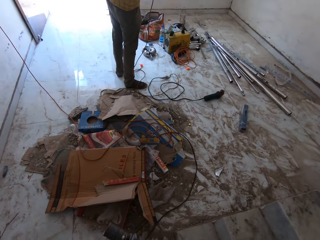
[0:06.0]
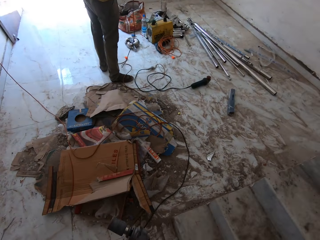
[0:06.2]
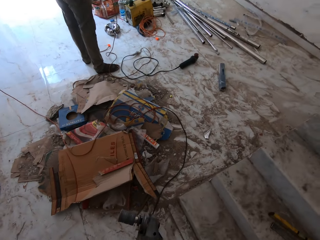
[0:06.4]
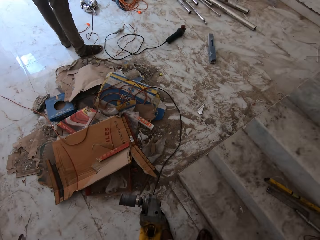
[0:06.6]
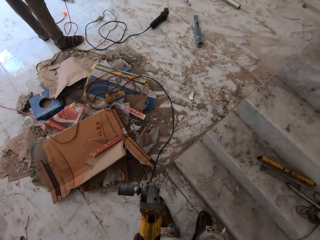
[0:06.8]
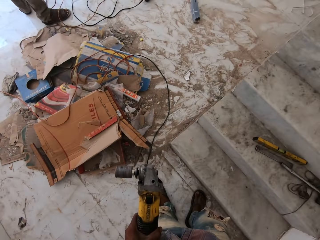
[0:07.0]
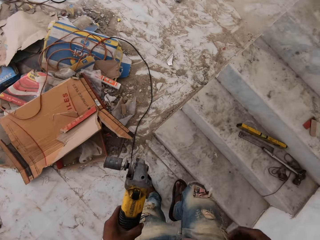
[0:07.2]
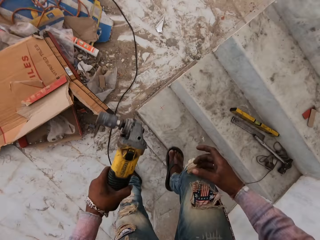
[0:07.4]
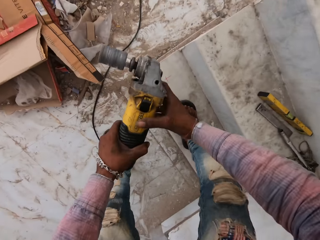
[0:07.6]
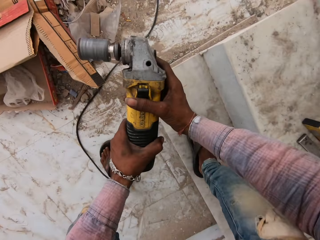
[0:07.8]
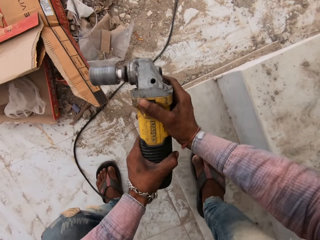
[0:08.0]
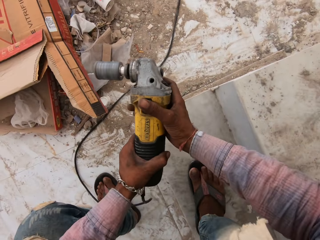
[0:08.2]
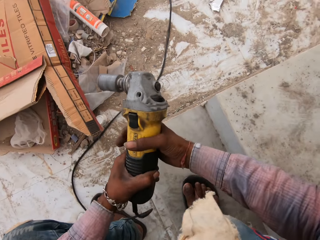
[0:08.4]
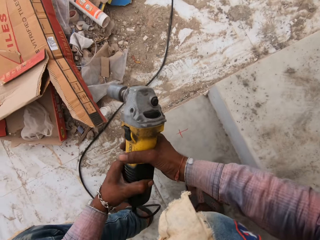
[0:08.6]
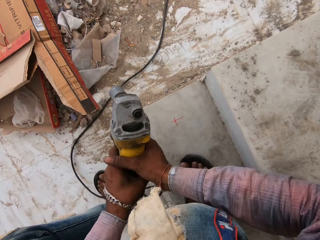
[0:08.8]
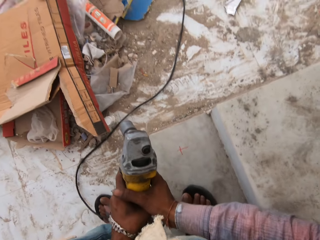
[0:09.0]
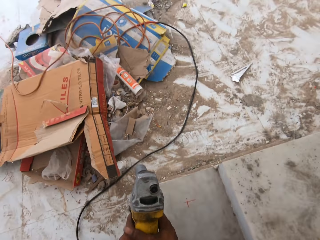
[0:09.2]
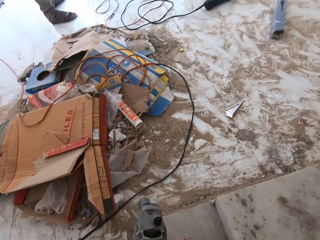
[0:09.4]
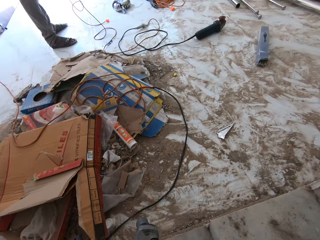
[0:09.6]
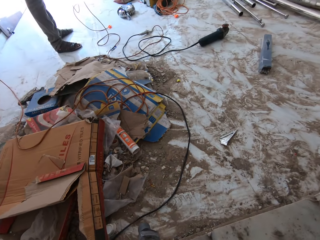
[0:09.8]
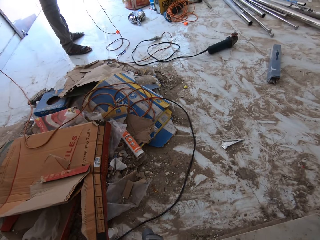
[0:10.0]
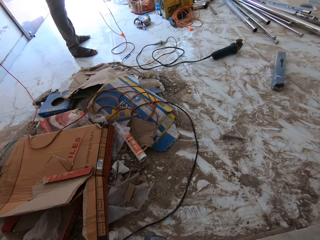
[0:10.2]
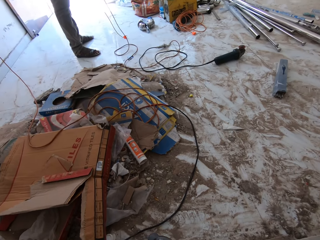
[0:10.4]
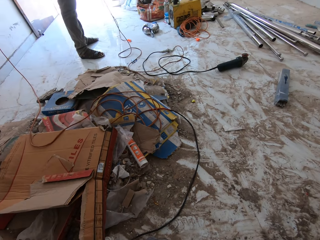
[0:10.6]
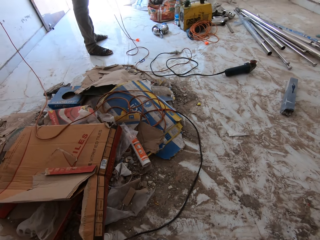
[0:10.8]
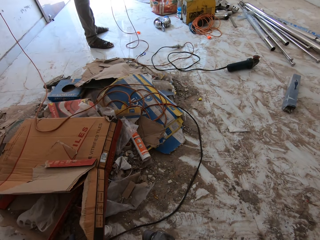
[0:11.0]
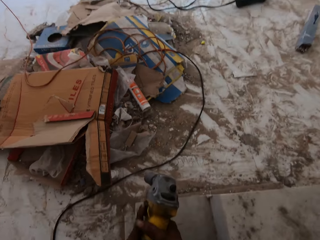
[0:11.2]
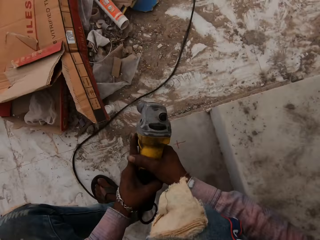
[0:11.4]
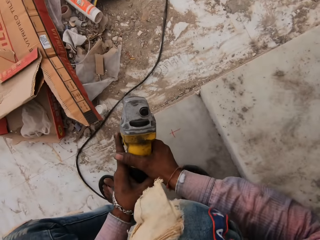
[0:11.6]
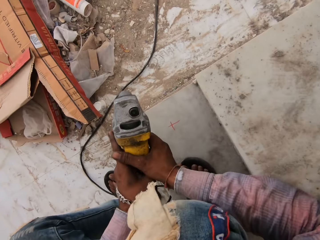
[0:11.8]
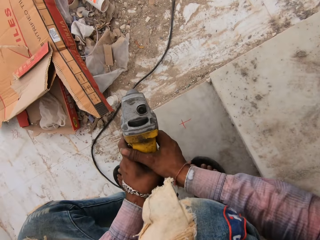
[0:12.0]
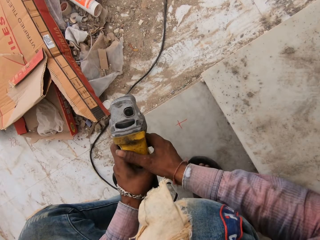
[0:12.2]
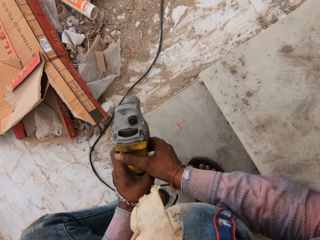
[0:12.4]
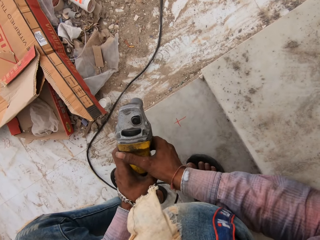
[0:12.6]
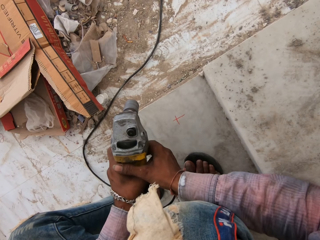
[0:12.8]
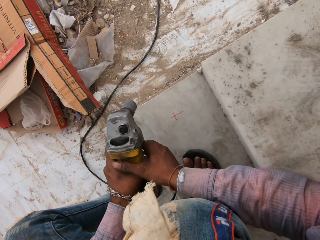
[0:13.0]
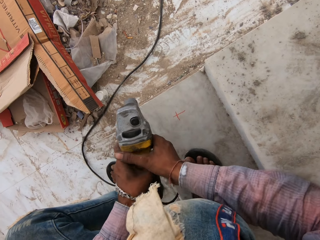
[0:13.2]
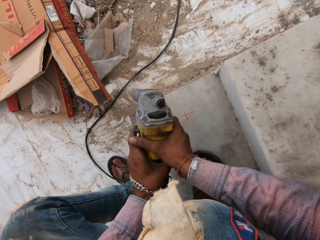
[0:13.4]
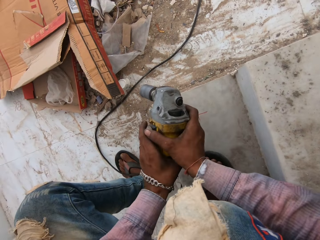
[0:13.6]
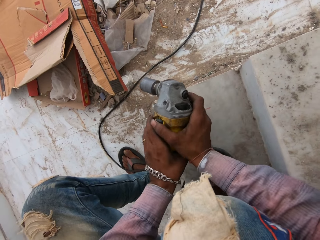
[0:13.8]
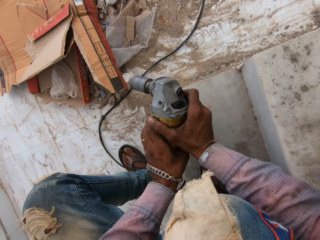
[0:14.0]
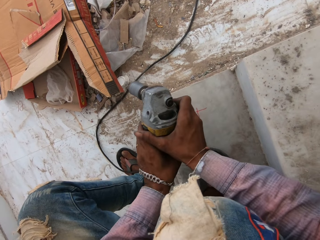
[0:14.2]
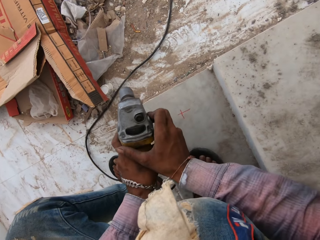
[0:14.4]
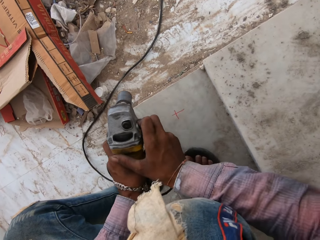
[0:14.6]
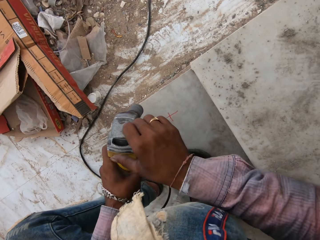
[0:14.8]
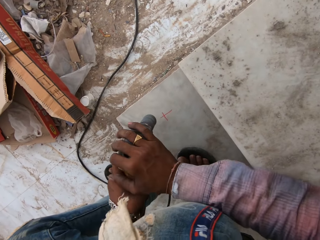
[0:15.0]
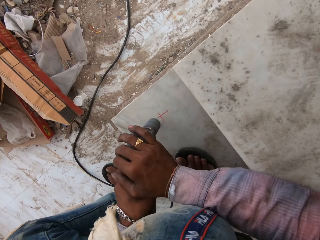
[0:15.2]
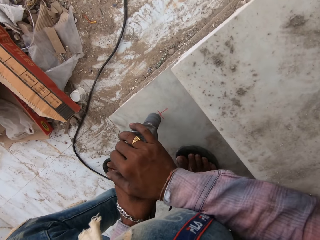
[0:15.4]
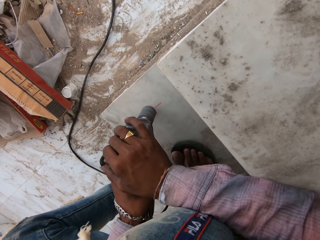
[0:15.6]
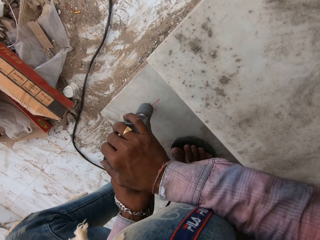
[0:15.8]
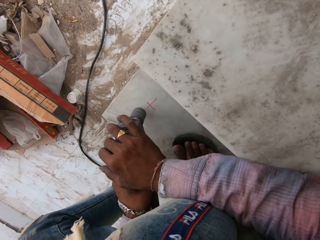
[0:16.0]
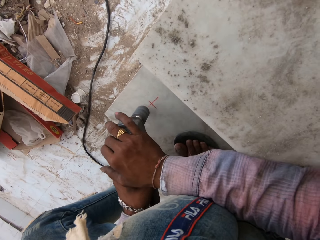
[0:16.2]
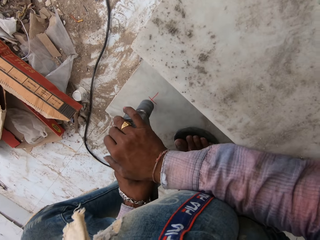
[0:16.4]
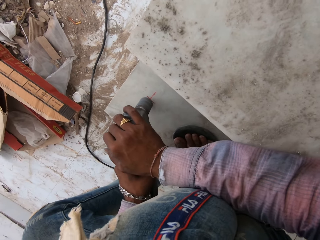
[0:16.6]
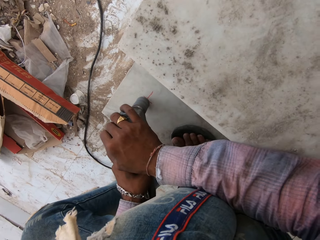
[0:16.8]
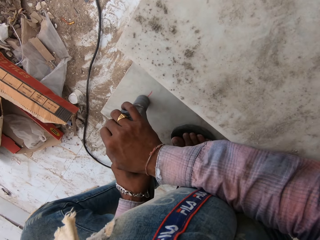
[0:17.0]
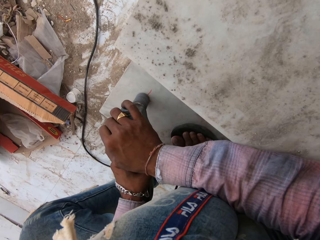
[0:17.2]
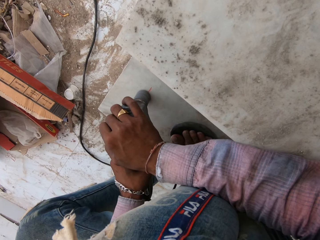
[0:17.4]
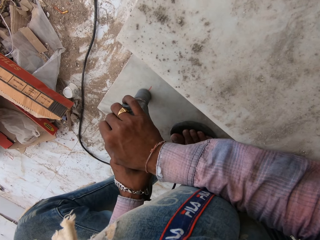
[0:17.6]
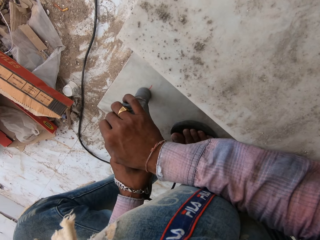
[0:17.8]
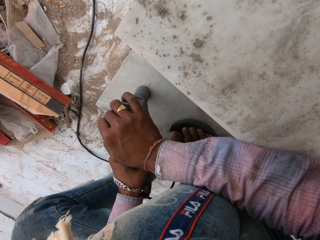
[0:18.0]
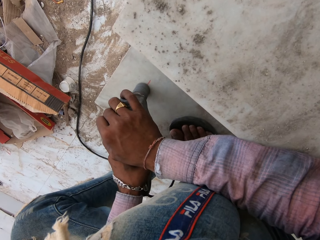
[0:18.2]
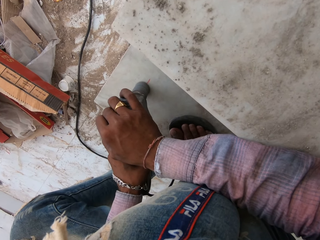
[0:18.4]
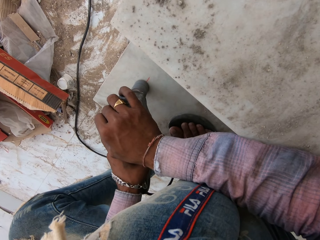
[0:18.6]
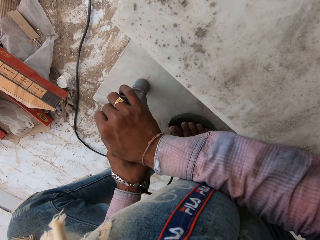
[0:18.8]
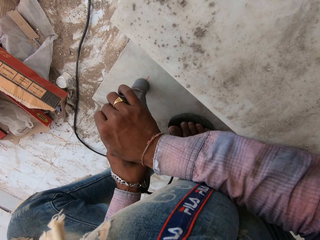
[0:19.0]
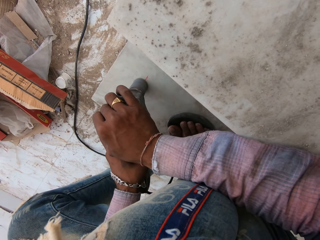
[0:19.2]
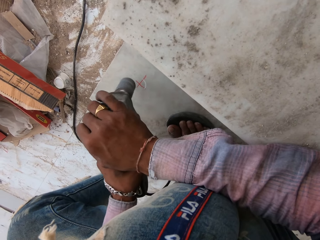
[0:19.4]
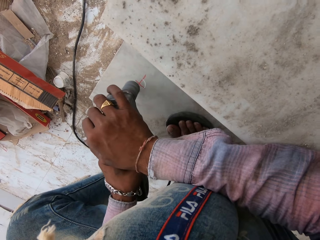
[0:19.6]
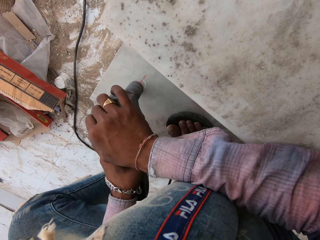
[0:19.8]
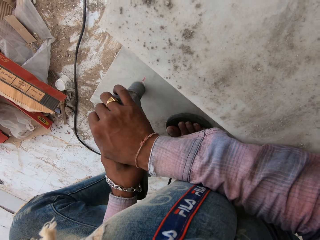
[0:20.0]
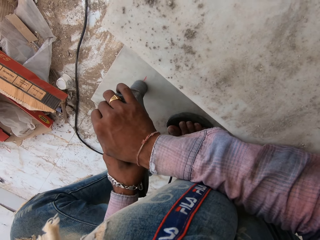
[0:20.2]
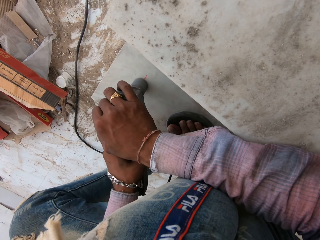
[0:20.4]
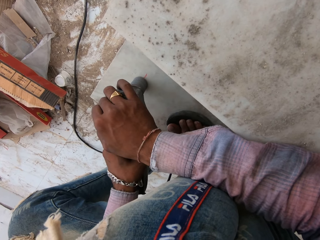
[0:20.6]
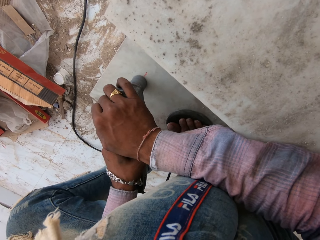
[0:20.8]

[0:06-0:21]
The camera wearer looks around in a room. They crouch. They drill a hole on the floor or stringer of the stairs with a drilling machine.

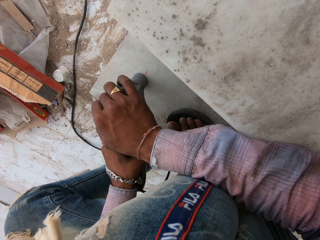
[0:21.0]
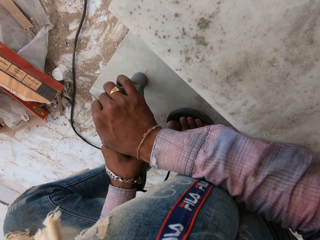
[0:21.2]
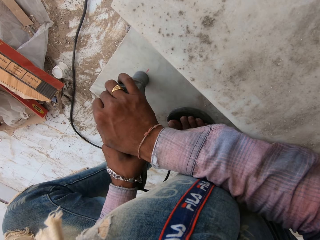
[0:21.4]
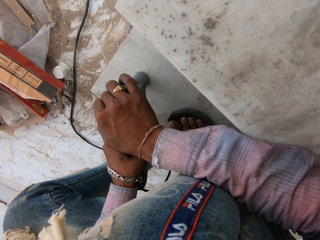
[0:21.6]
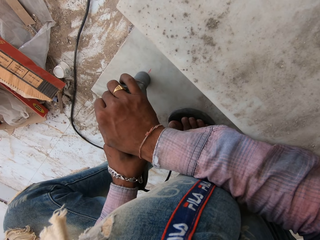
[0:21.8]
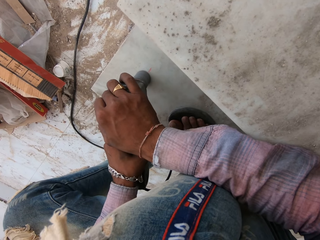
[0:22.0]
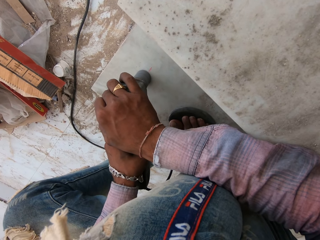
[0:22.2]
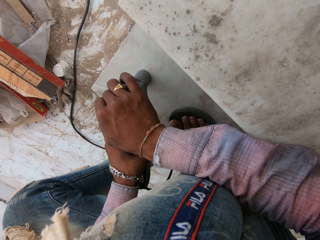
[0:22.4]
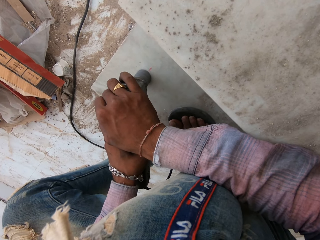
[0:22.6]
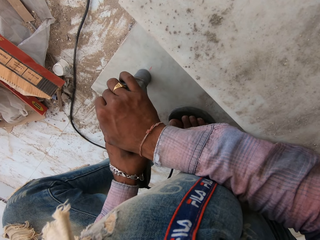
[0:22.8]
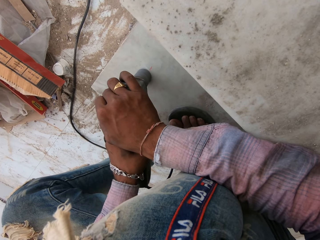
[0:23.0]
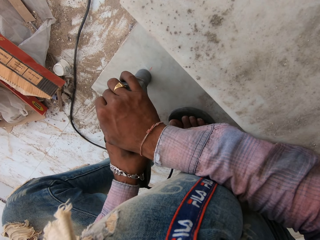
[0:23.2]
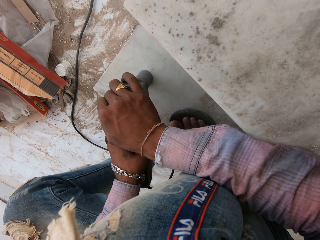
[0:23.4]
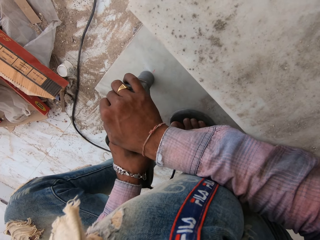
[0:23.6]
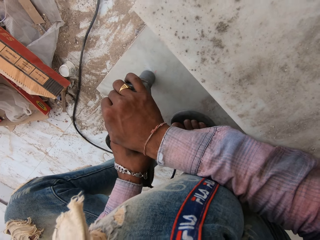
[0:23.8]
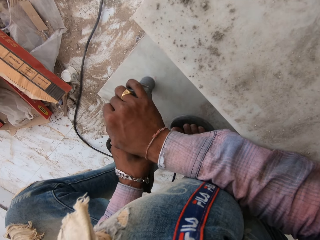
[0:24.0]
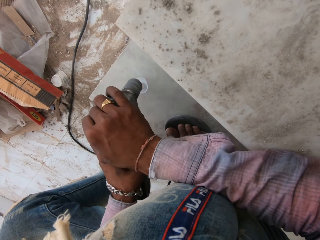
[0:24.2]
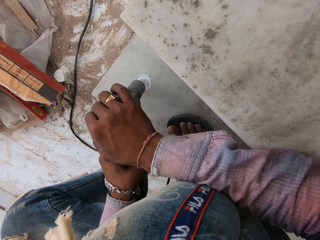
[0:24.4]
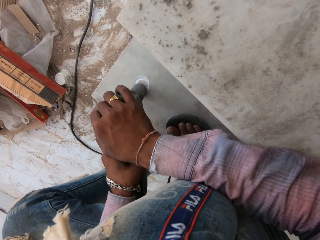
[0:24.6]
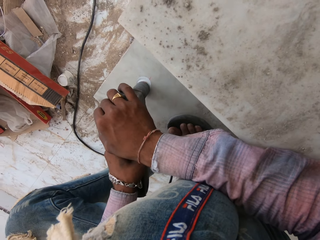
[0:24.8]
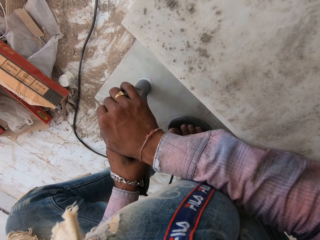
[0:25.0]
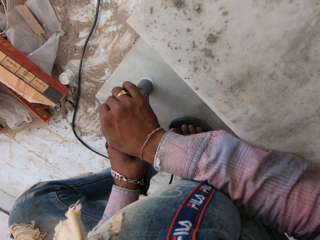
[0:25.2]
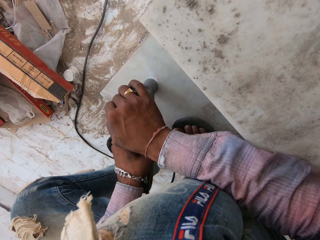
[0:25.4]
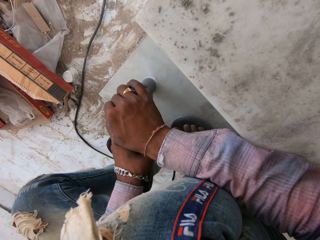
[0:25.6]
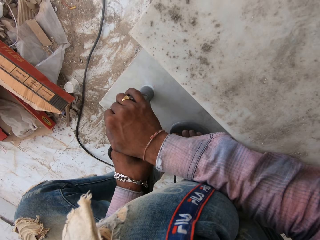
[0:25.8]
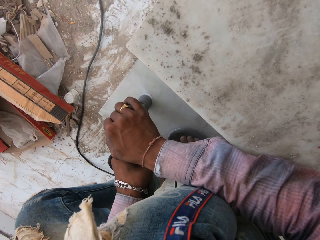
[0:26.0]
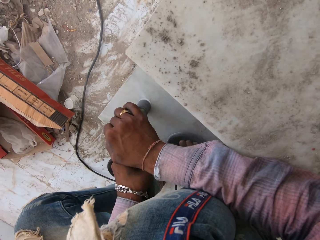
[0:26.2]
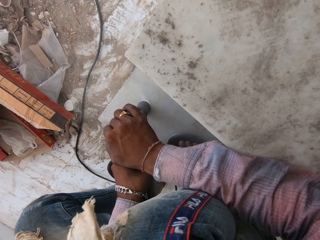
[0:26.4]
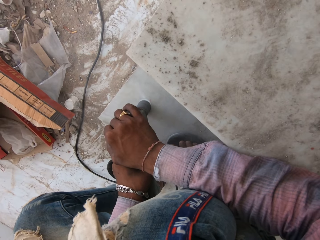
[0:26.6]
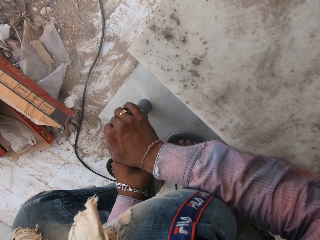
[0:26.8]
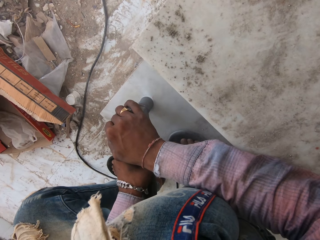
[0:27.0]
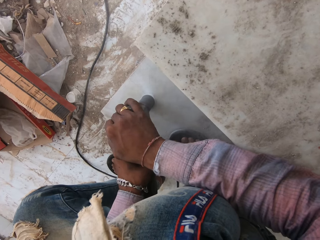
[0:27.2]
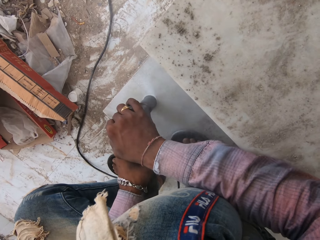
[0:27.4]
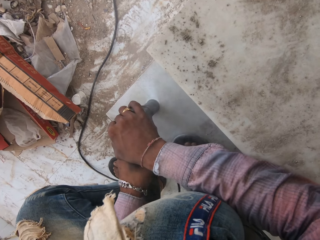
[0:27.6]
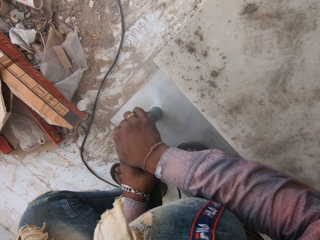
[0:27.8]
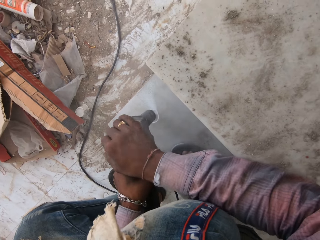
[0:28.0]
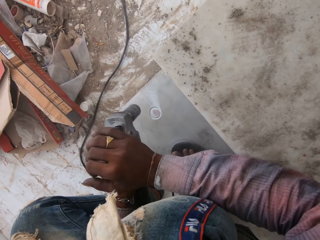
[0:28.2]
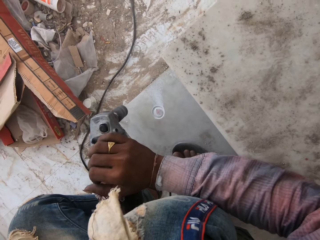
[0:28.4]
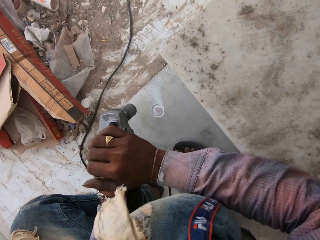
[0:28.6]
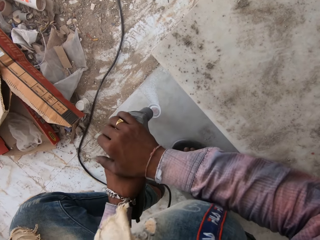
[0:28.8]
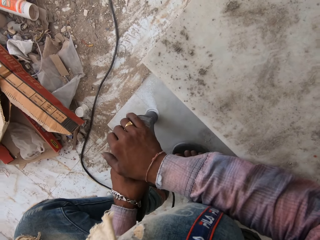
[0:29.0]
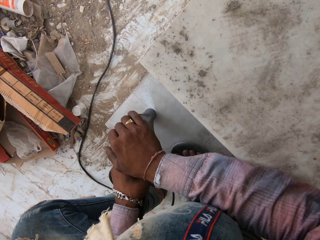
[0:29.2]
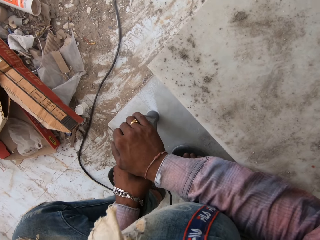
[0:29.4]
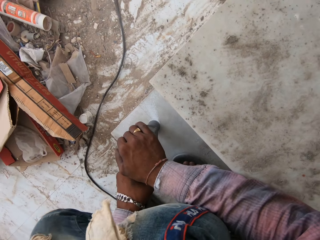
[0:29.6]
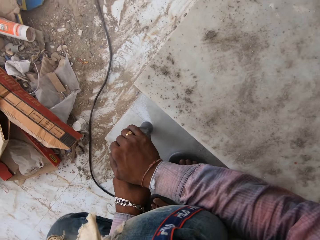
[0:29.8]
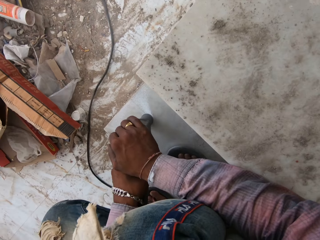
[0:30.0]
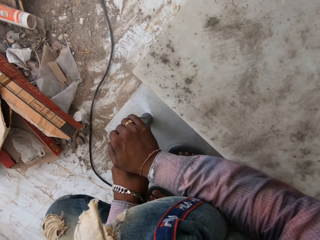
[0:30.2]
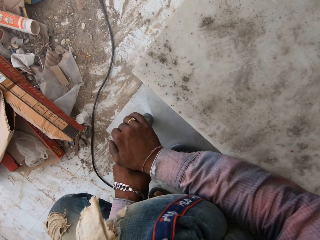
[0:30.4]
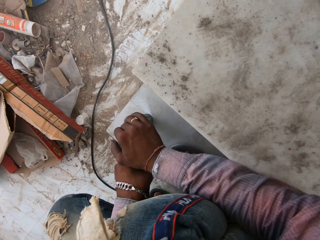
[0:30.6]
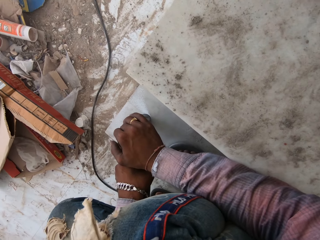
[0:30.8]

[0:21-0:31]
The camera wearer looks at the floor to drill.
